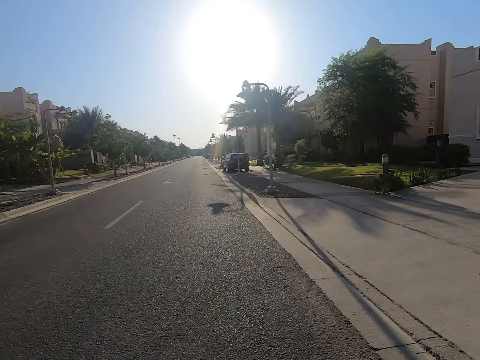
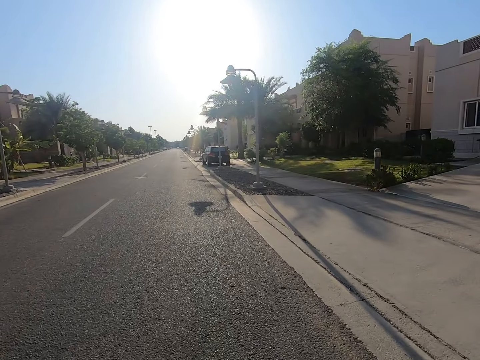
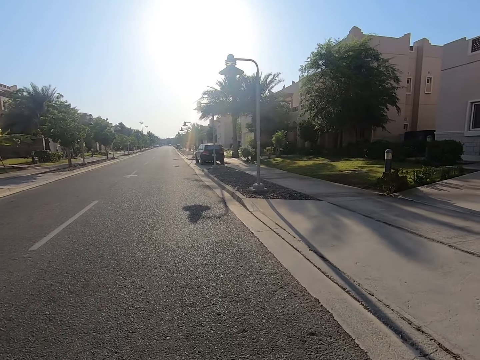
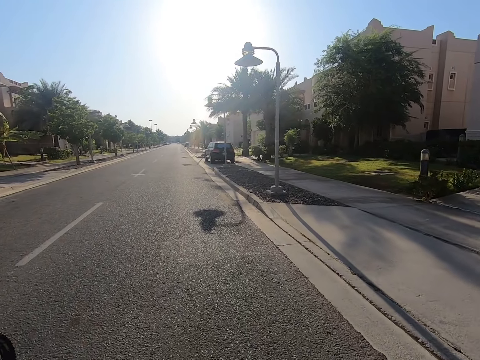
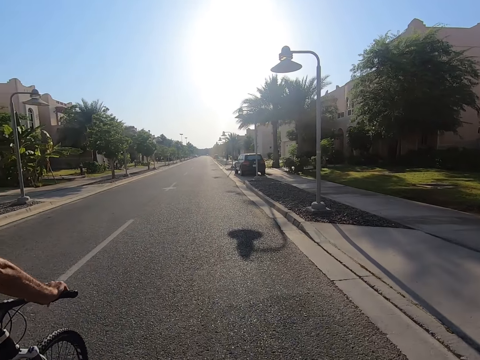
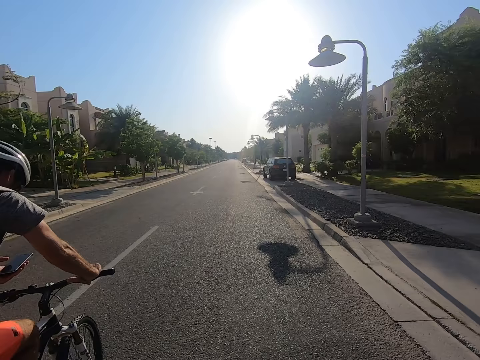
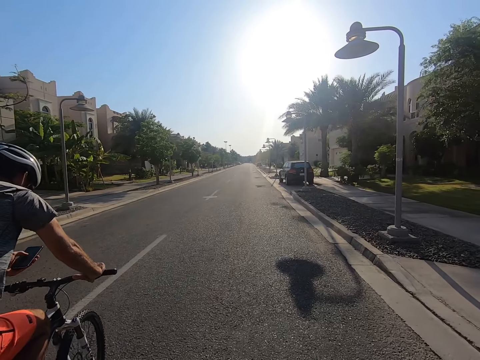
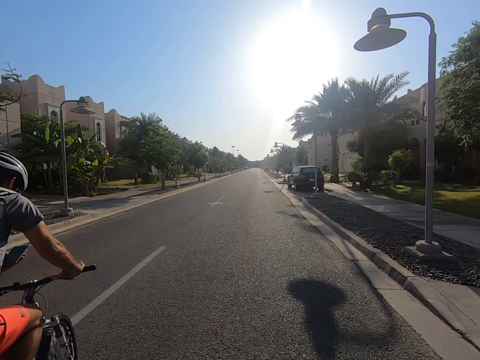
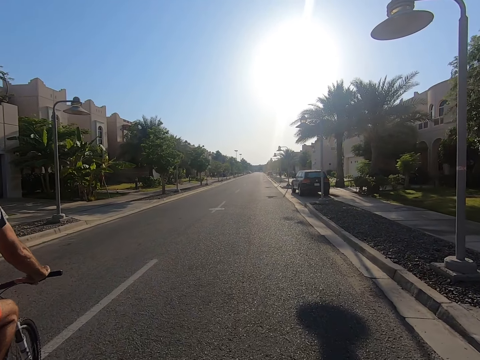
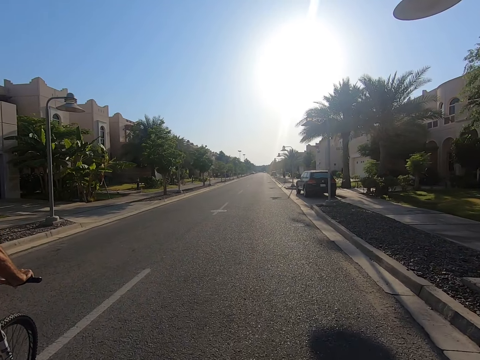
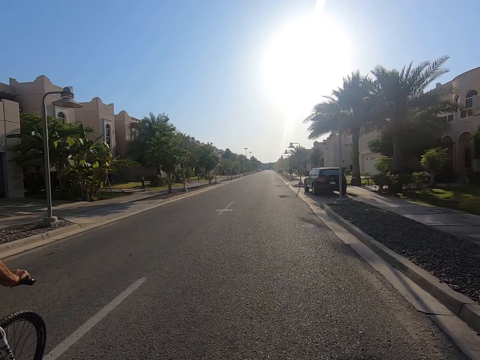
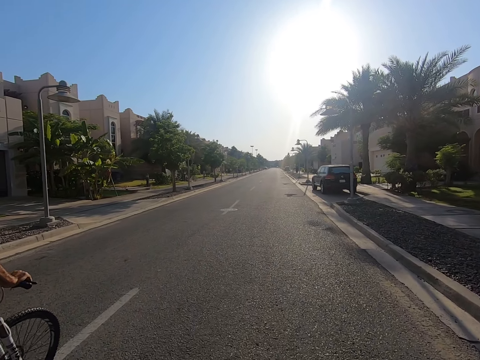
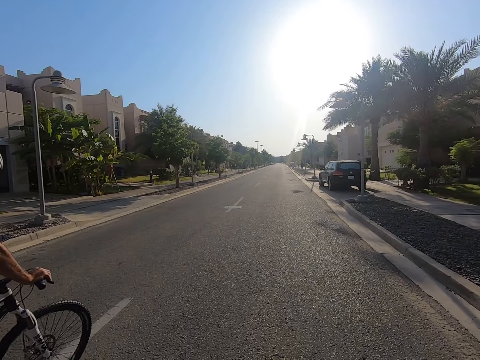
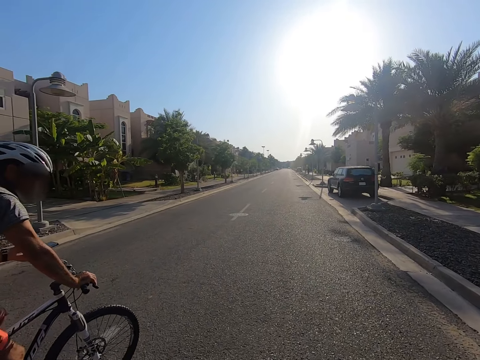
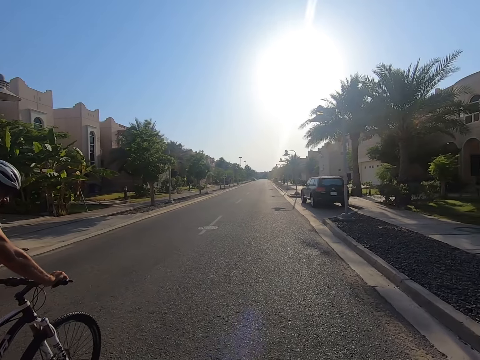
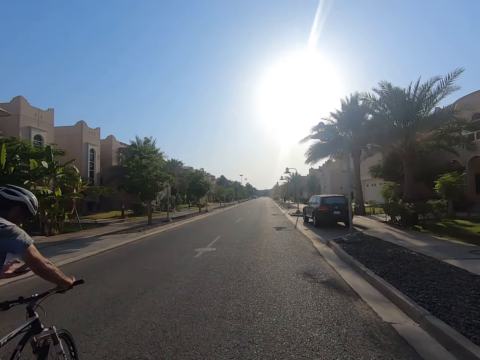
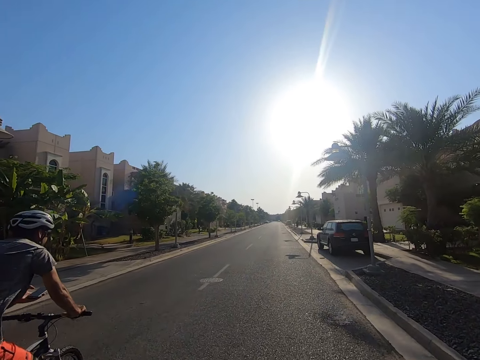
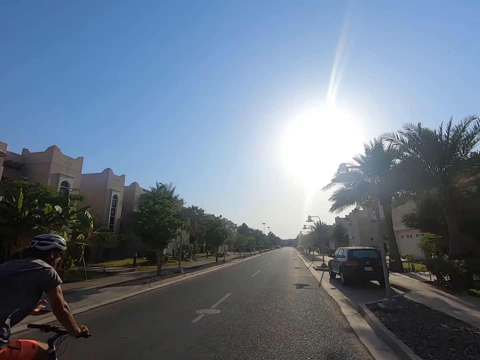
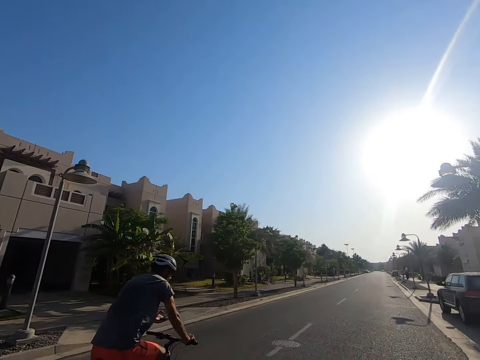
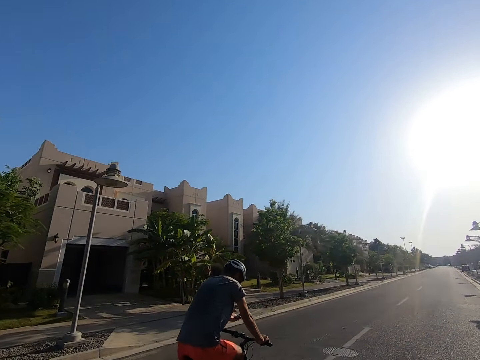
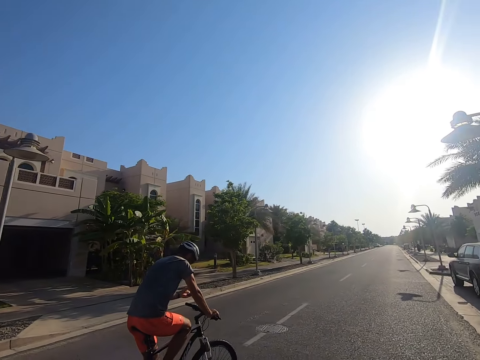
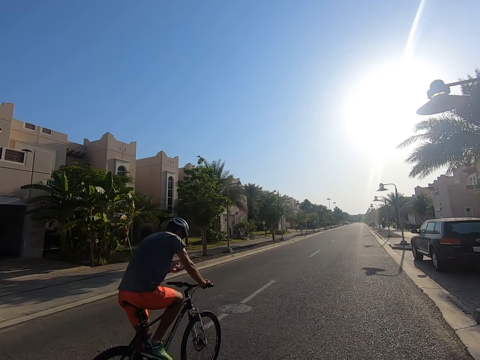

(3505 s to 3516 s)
The camera wearer drives the vehicle on the road. They look at the cyclist on the road.

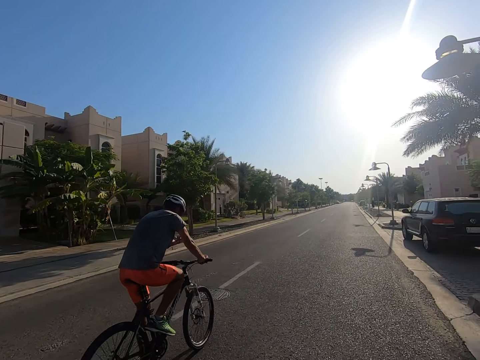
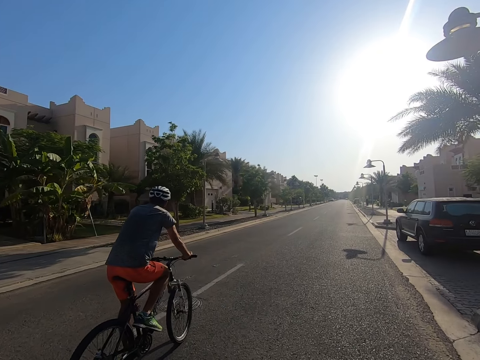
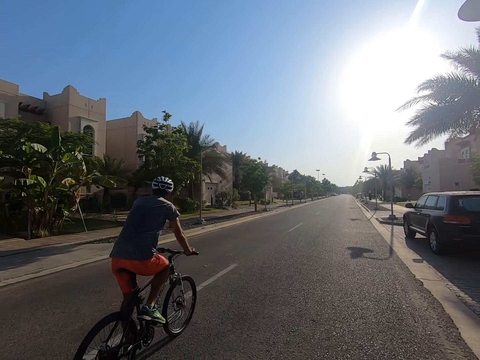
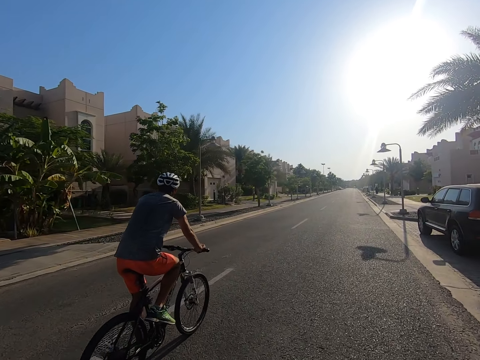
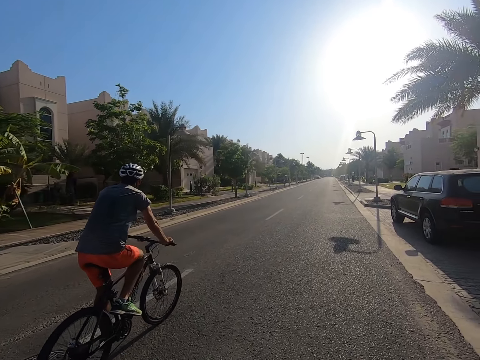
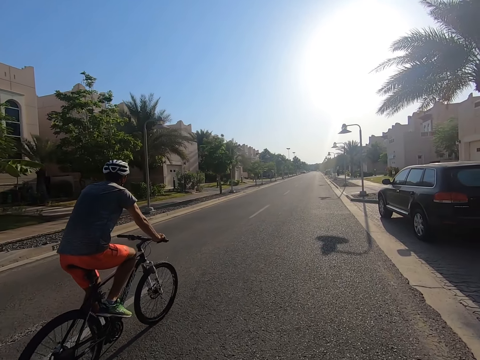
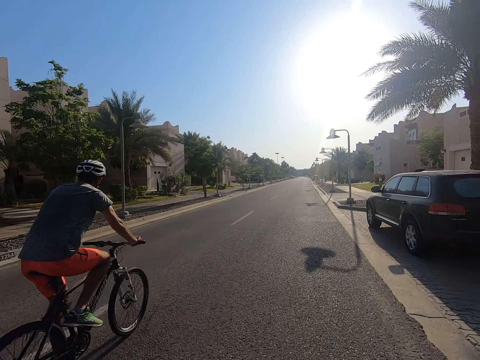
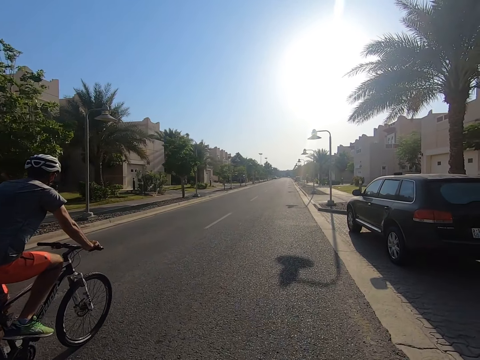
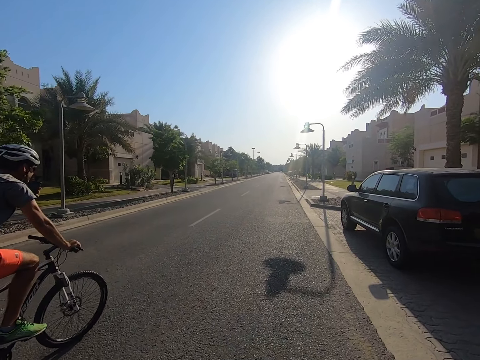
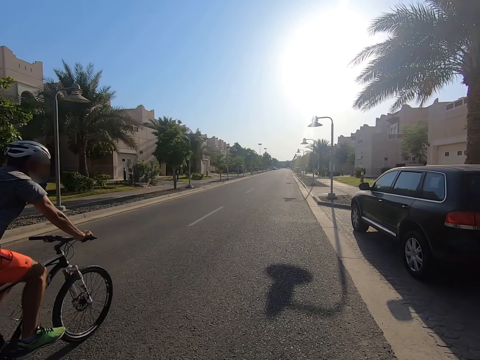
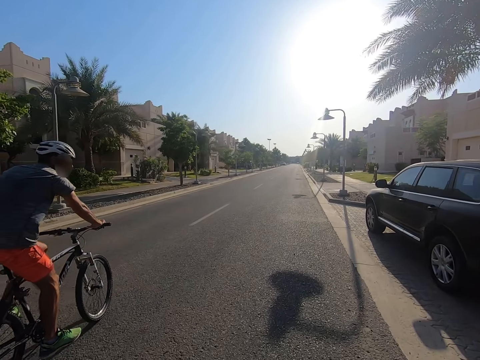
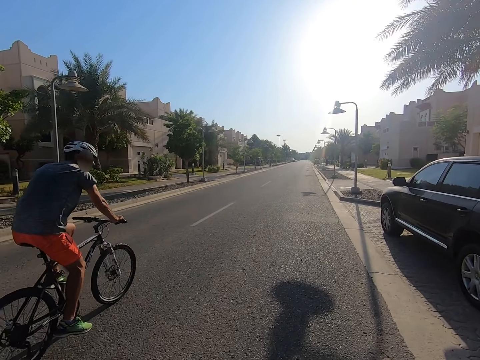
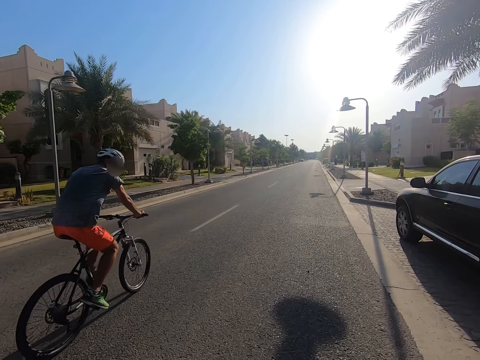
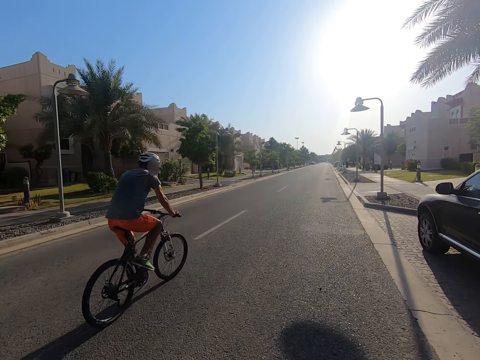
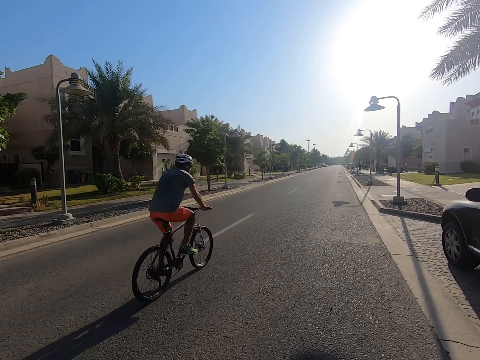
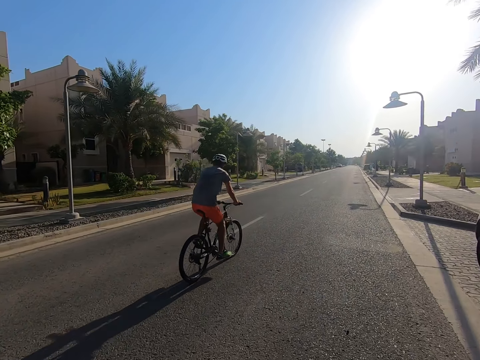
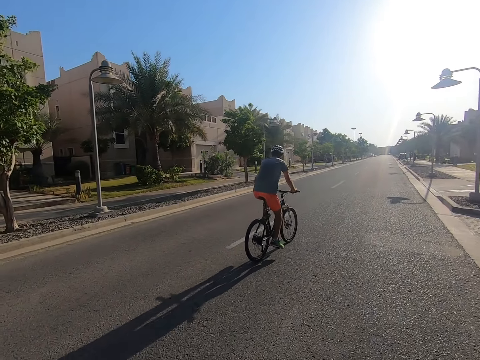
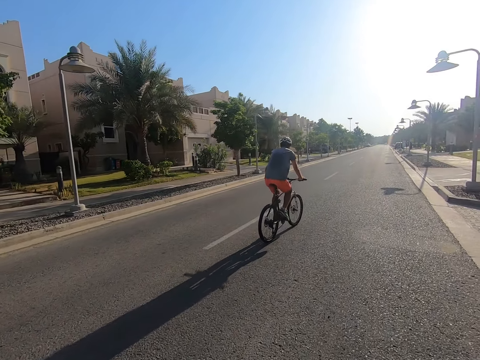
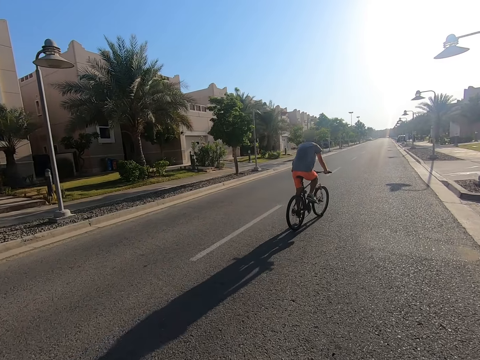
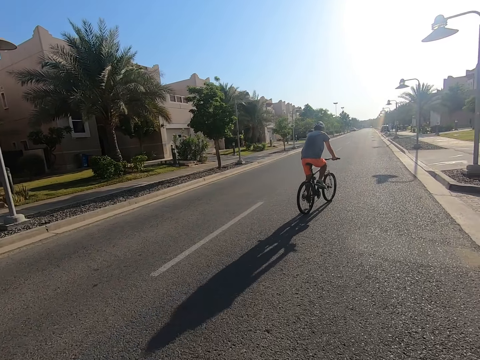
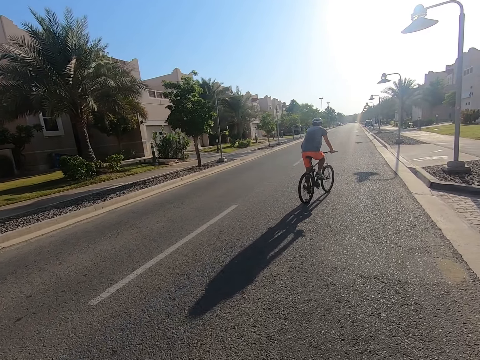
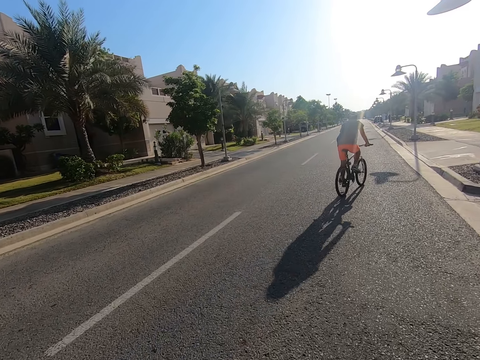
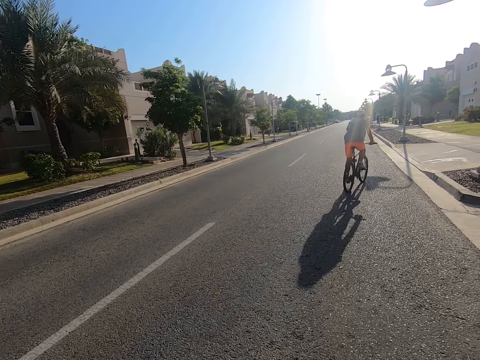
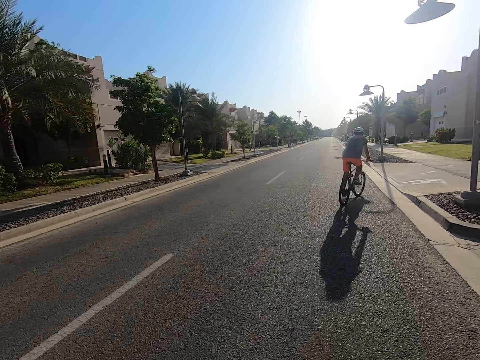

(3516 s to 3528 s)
The camera wearer looks at the banana trees on the road. They look at the car on the right side of the road. They look at the cyclist on the road.

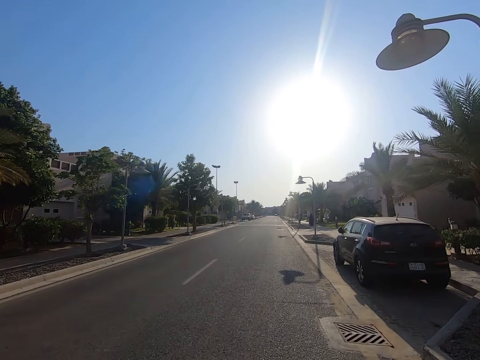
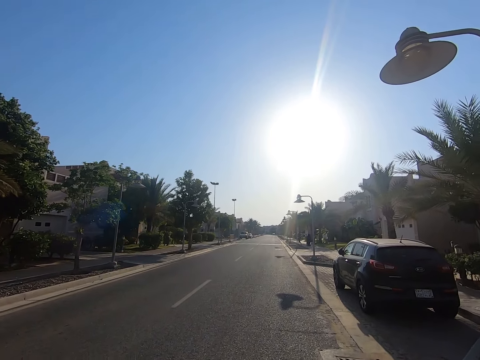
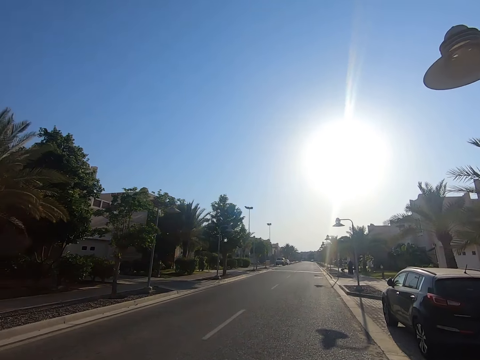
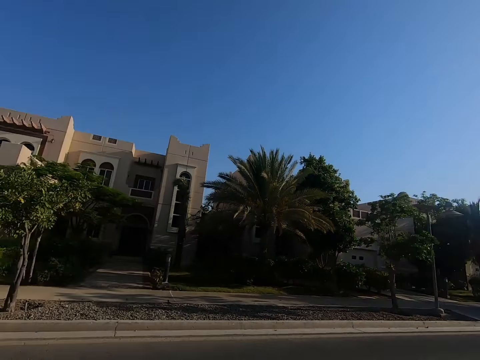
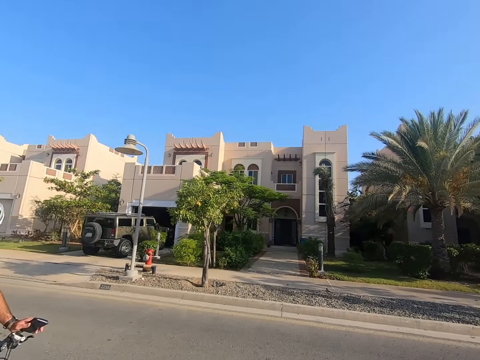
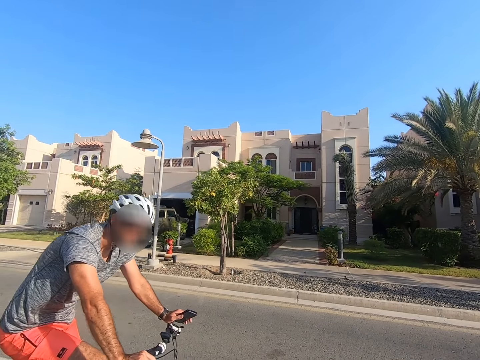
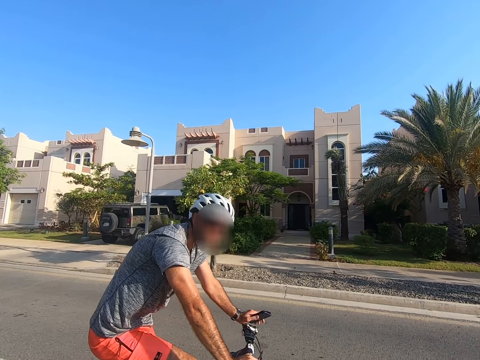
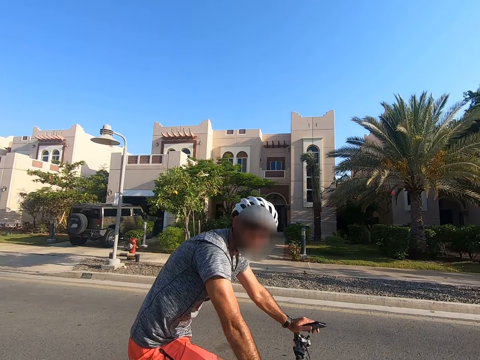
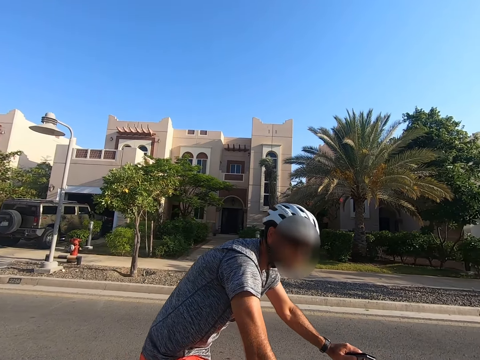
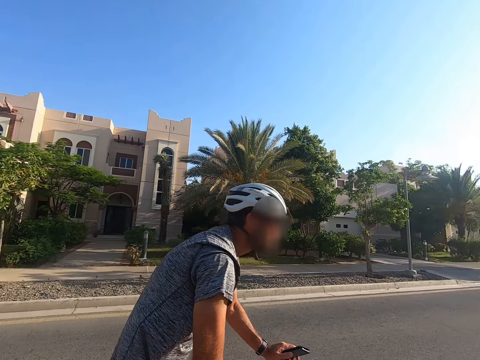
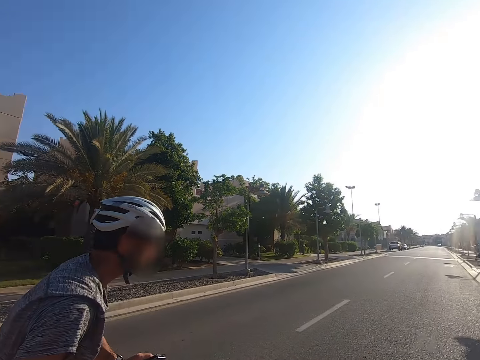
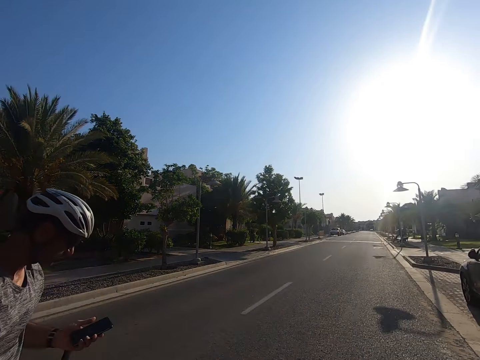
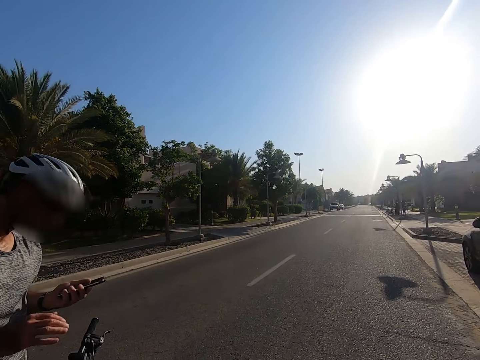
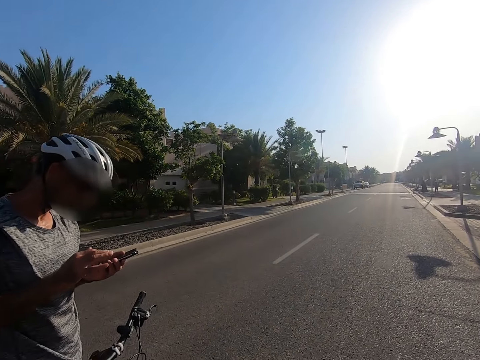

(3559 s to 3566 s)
The camera wearer stares around the road. A man rides a bicycle on the road. The camera wearer looks at the man. The man stops riding the bicycle. The camera wearer stops riding the bicycle. The man holds the phone.
